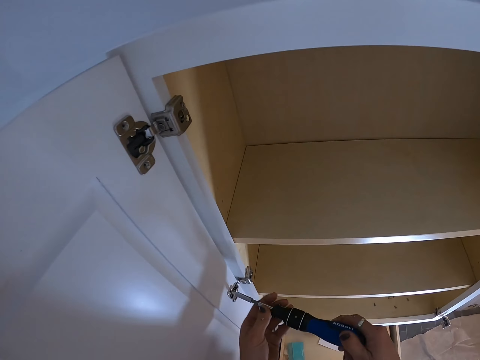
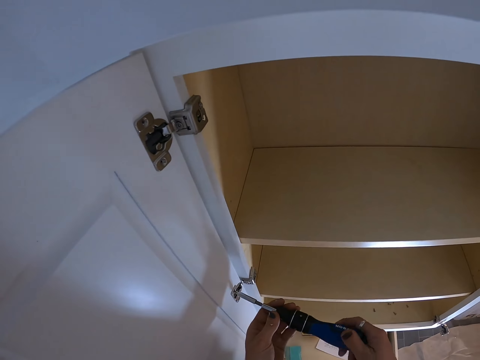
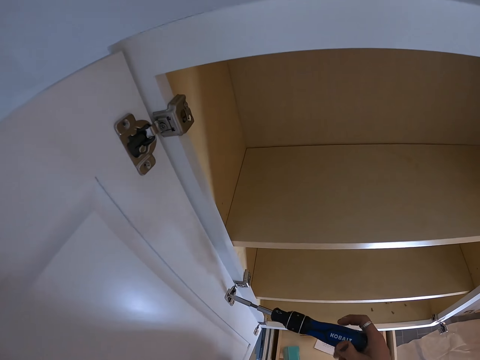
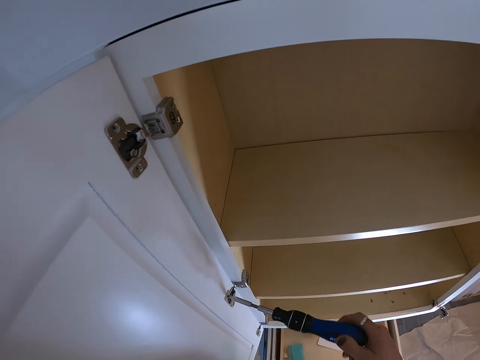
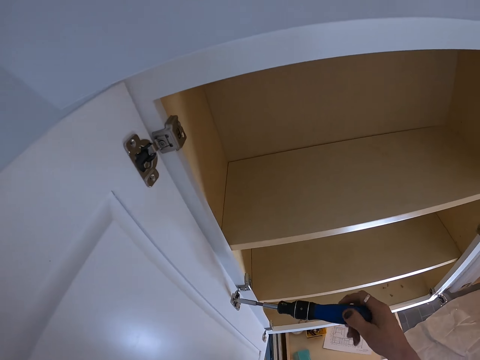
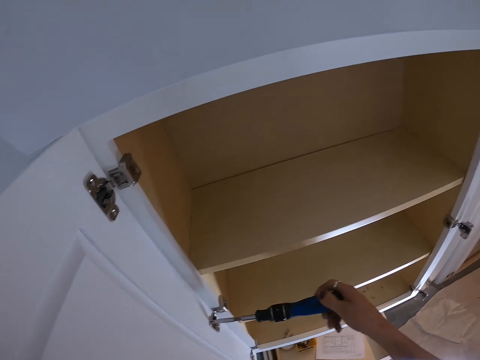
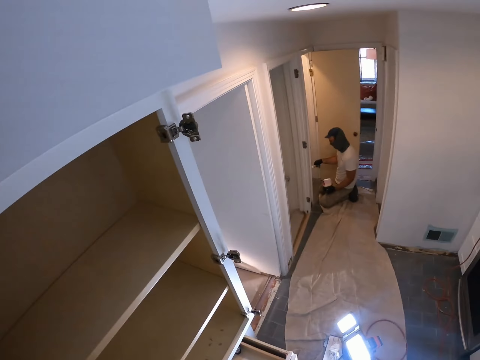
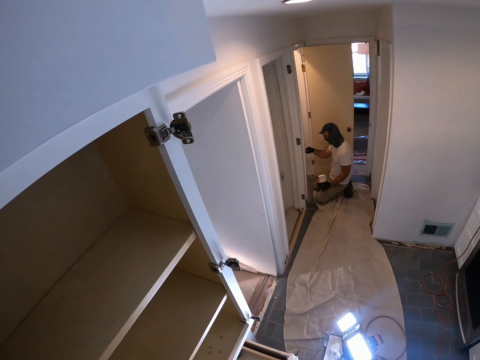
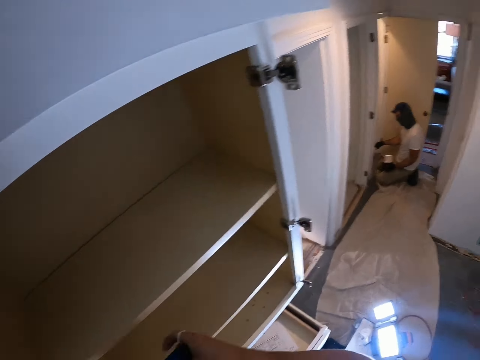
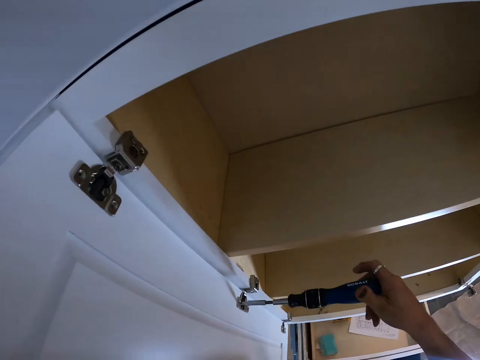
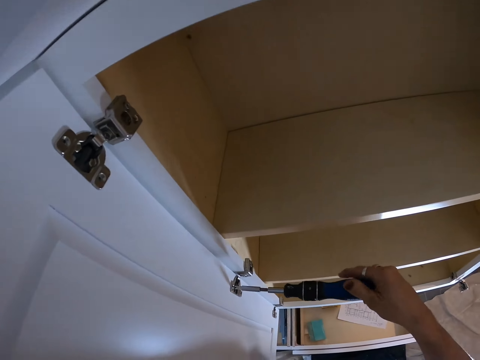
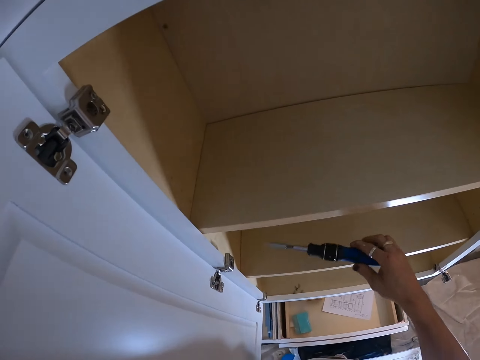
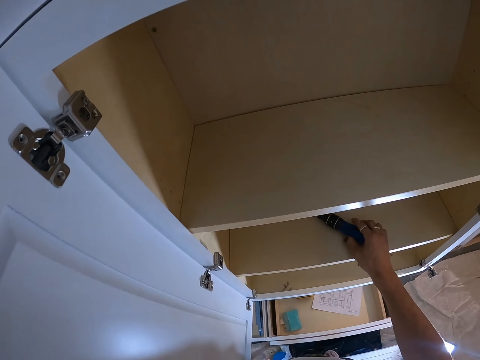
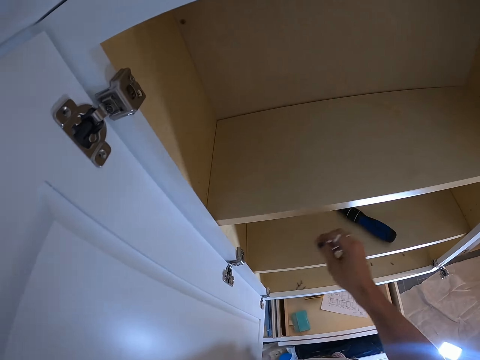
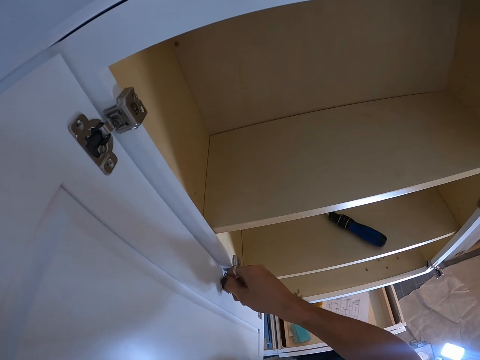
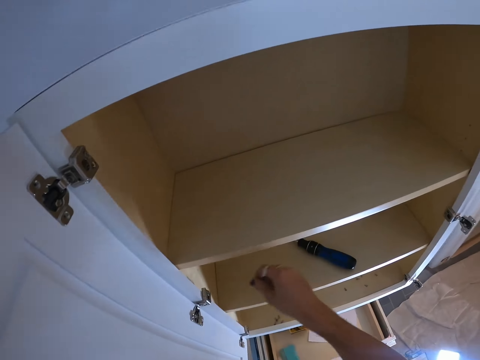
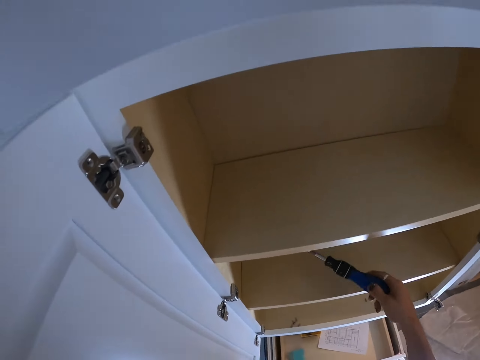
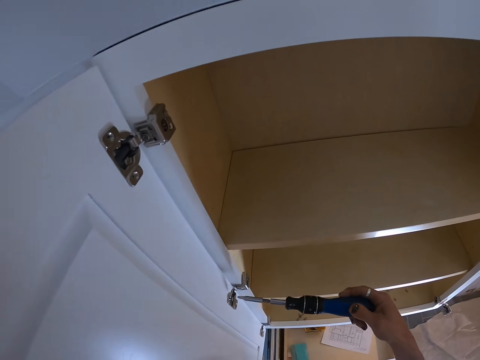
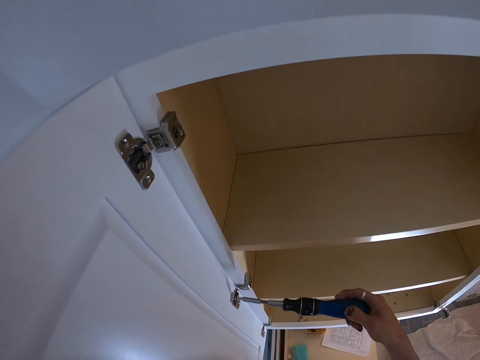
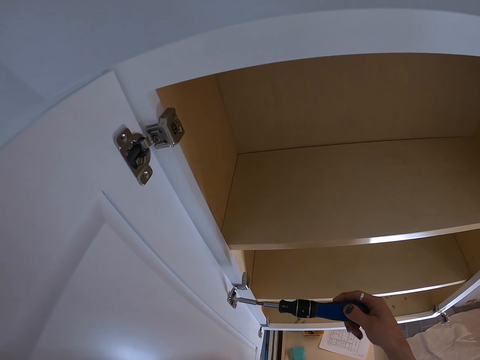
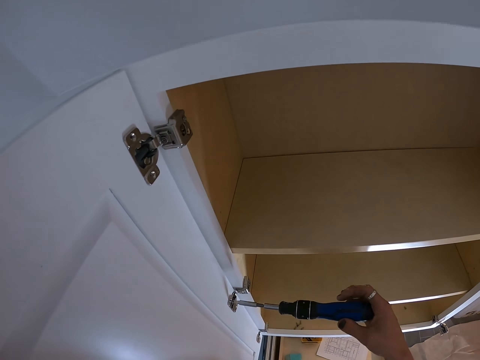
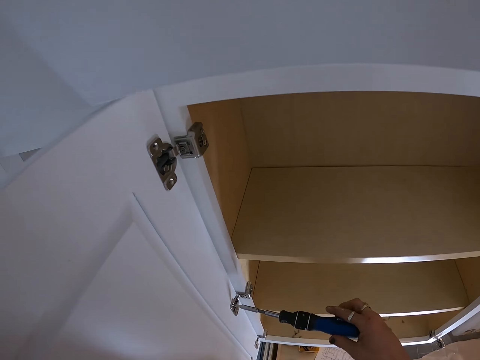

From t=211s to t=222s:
The camera wearer loosens the screw with the screwdriver. They look around. They put the screwdriver in the cabinet. They touch the screw. They pick up the screwdriver. They loosen the screw with the screwdriver.

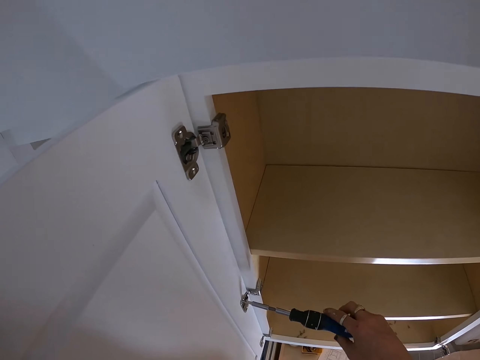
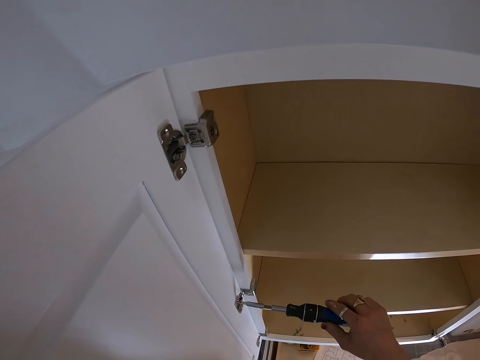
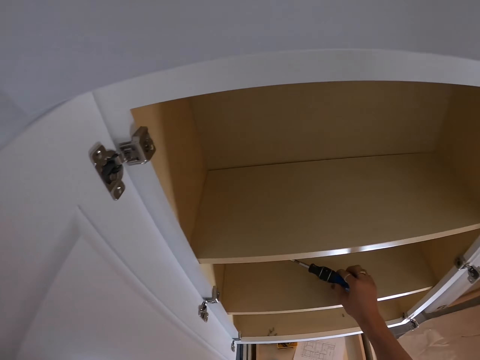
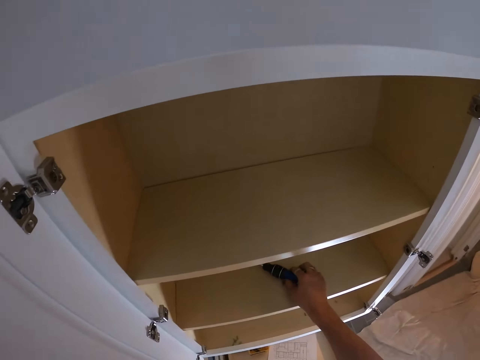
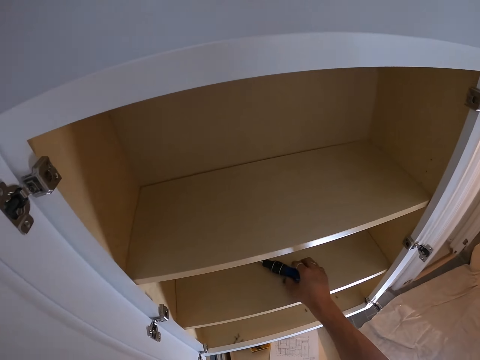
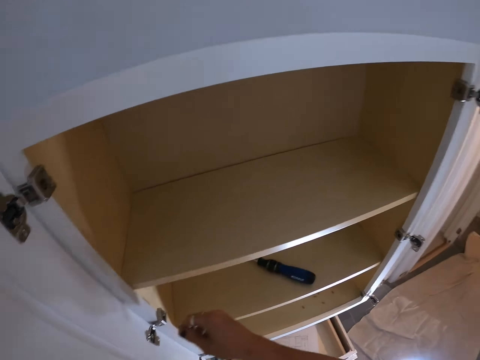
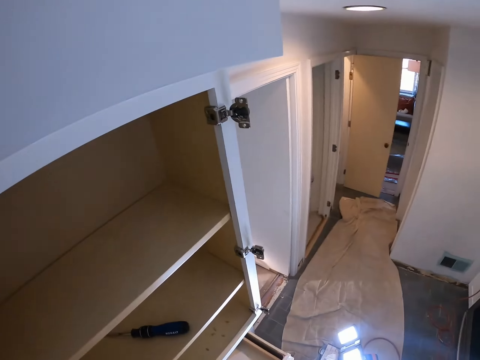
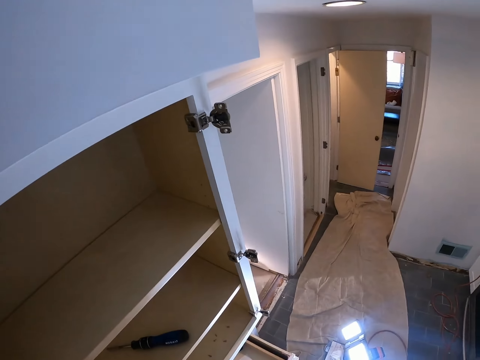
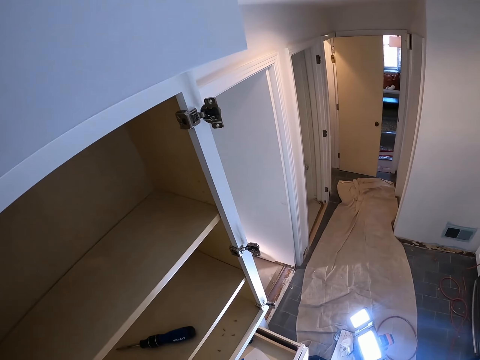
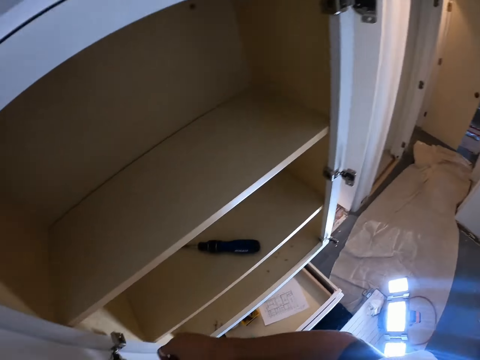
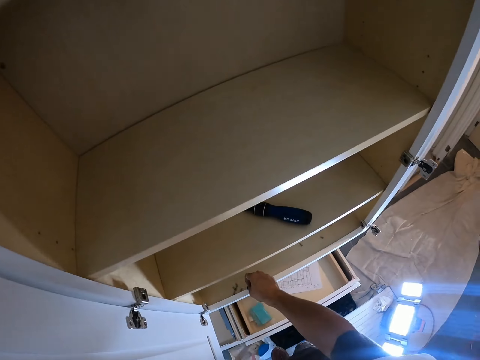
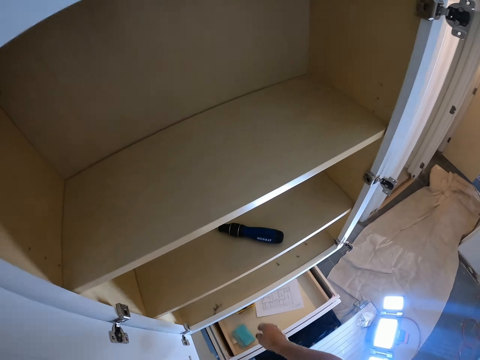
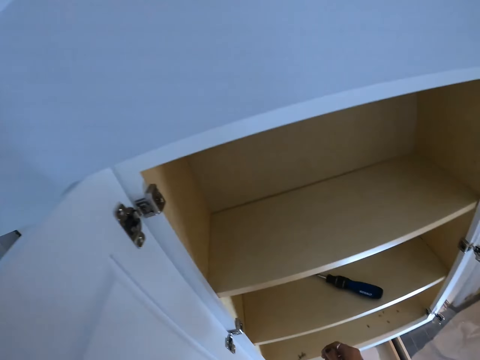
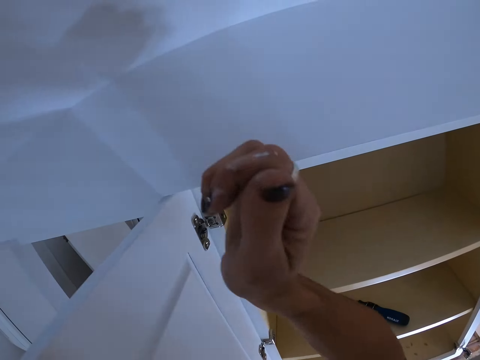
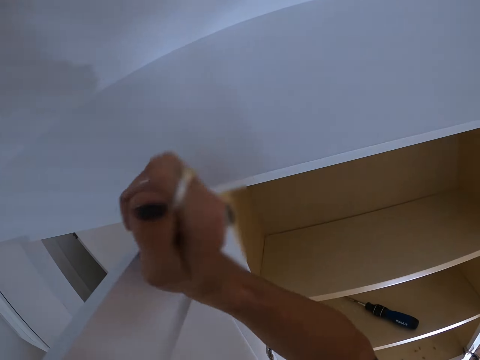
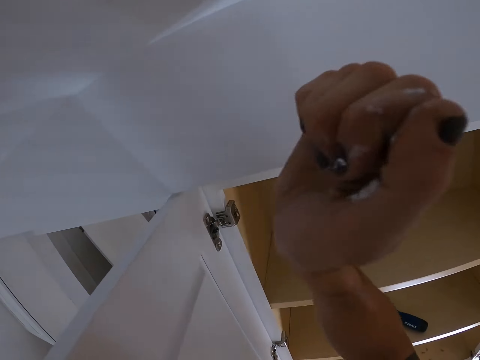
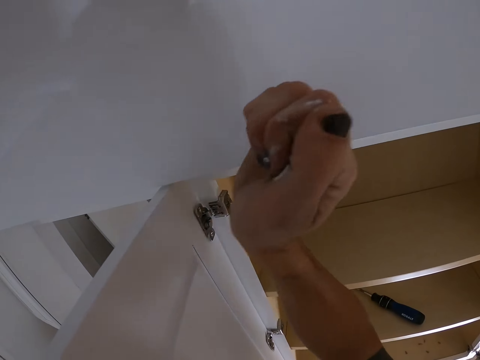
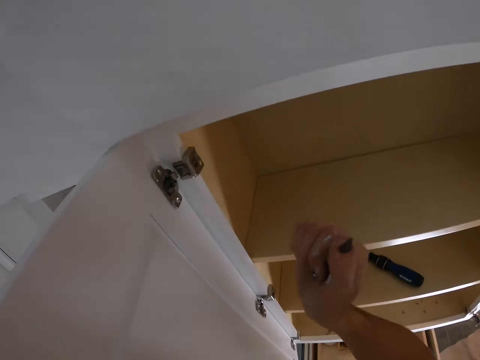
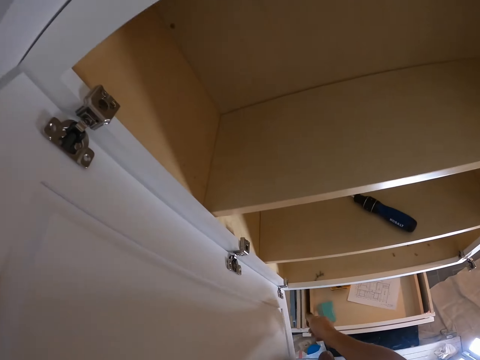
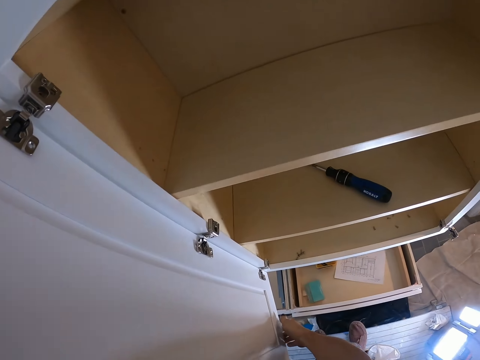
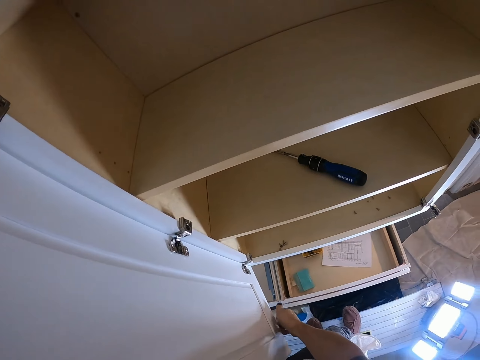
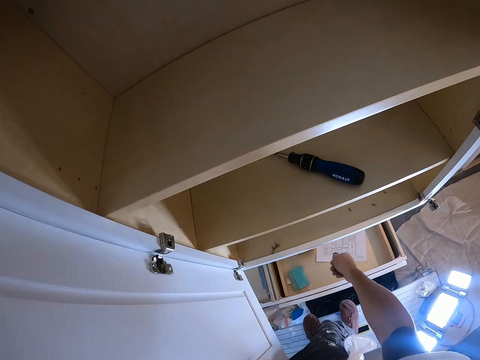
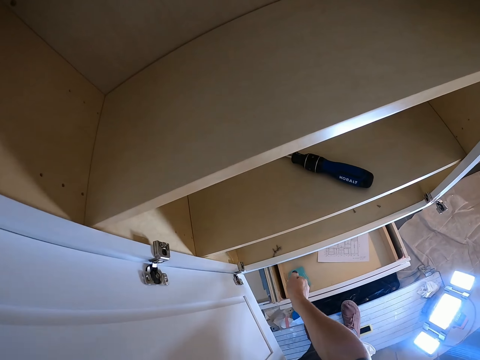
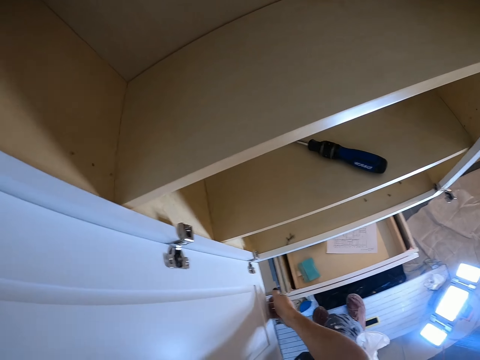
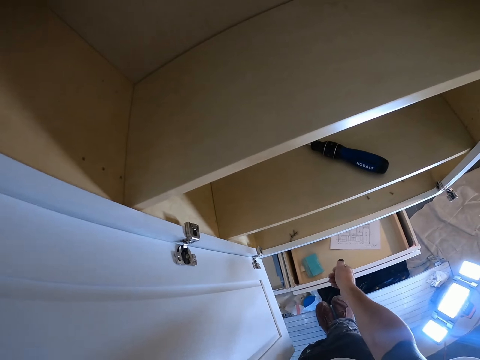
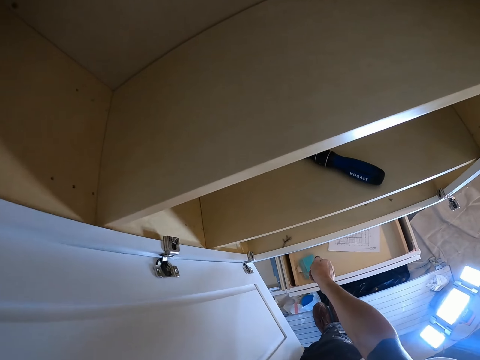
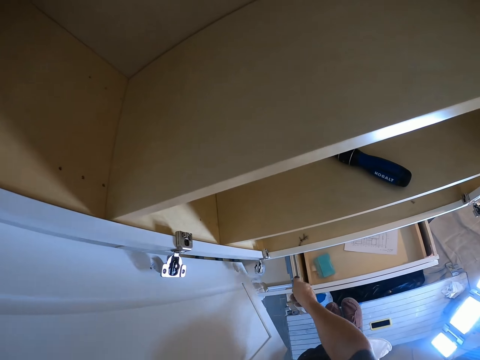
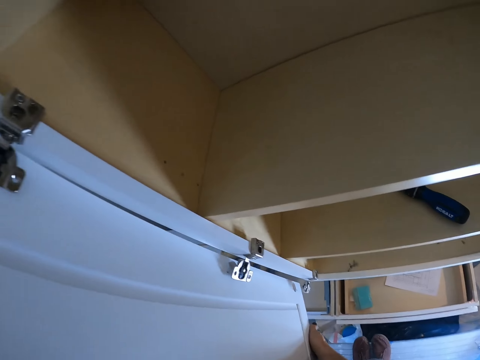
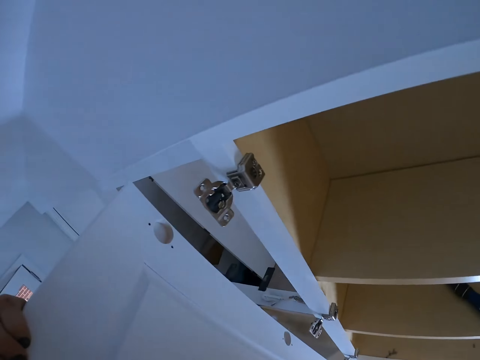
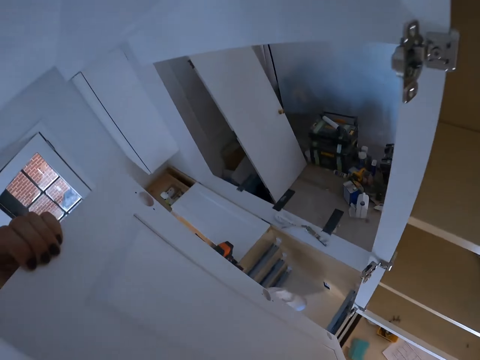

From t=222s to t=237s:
The camera wearer puts the screwdriver back in the cupboard or cabinet. They pick up the screw. They put the screw in the cabinet. They tap the cupboard door with the hand. They touch the door. They hit the door with the hand and hold the door. They remove the door from the cupboard. They walk on the bench.
